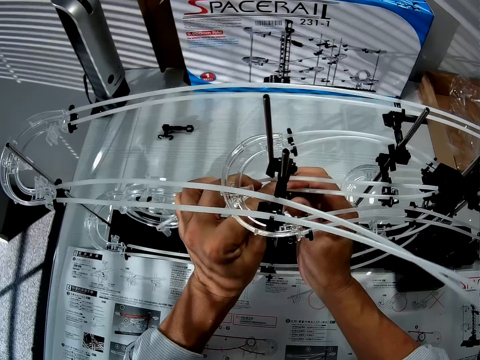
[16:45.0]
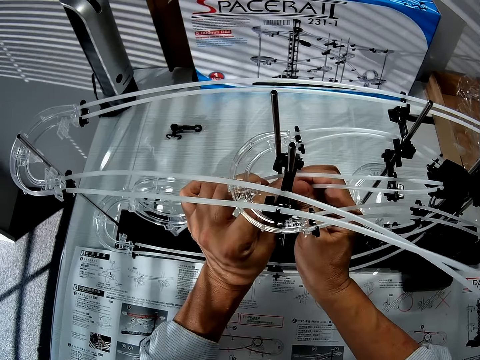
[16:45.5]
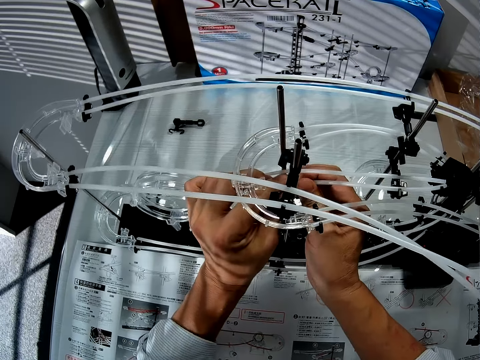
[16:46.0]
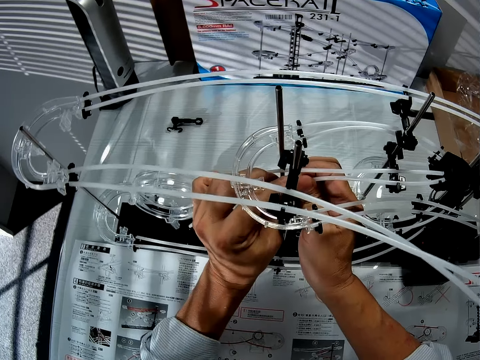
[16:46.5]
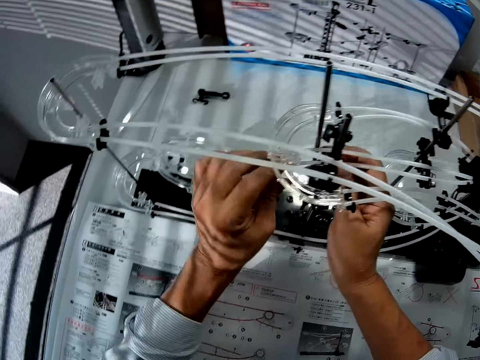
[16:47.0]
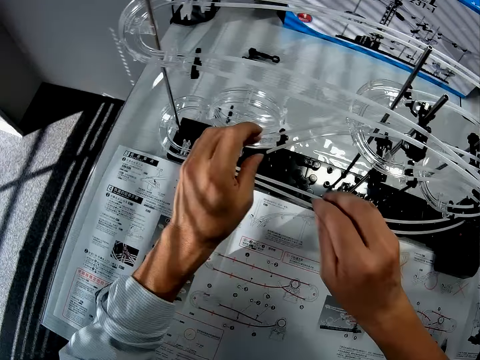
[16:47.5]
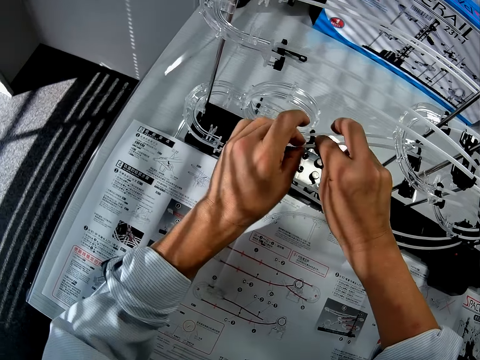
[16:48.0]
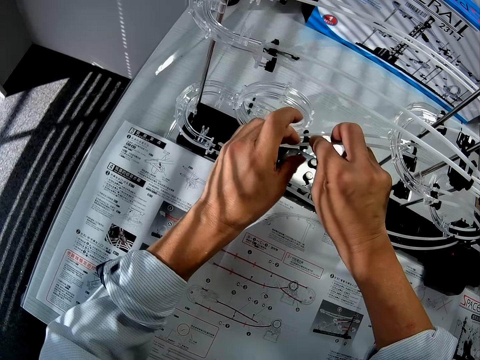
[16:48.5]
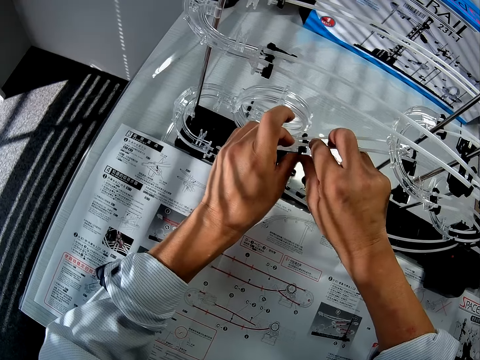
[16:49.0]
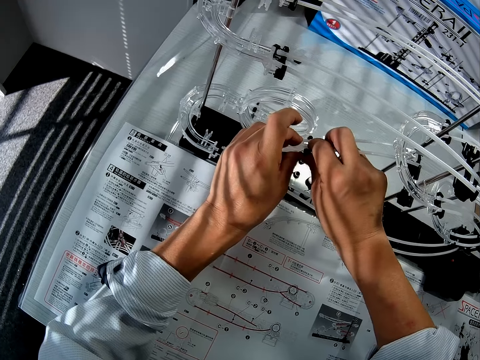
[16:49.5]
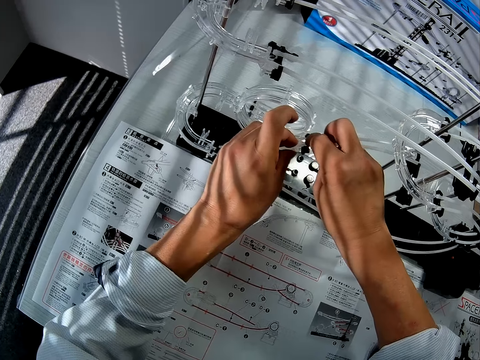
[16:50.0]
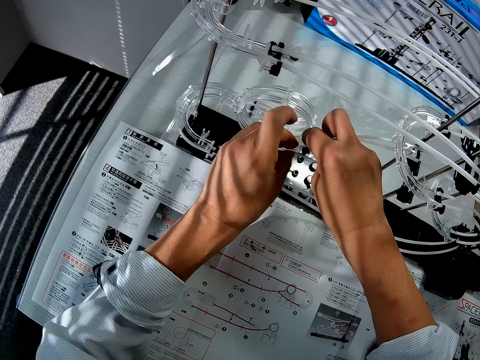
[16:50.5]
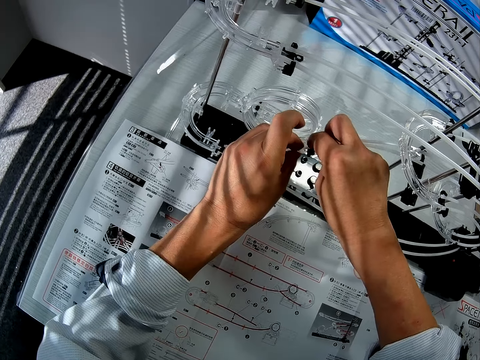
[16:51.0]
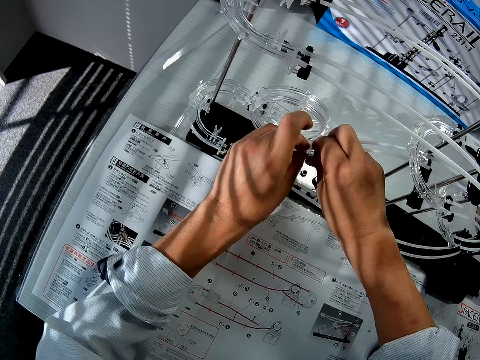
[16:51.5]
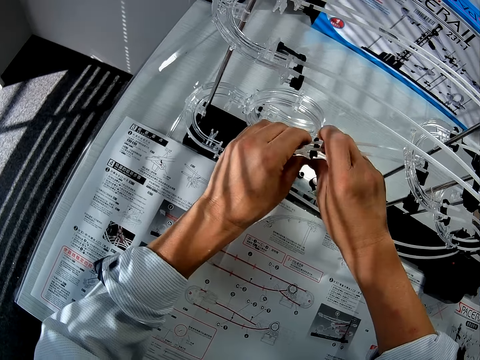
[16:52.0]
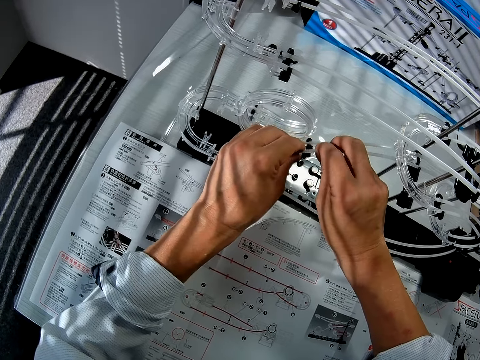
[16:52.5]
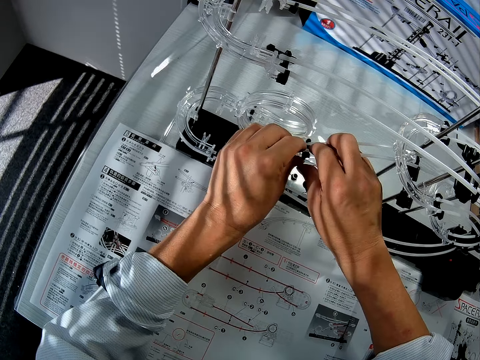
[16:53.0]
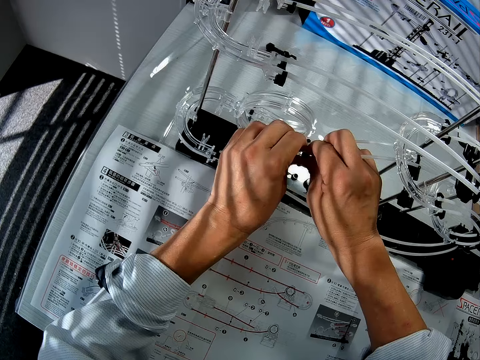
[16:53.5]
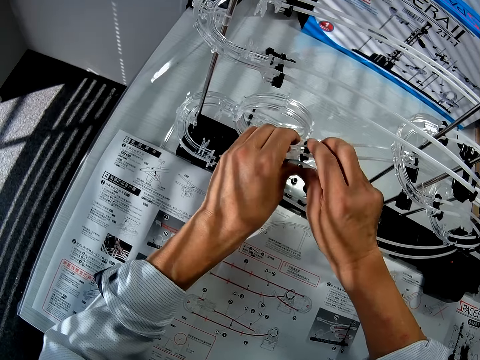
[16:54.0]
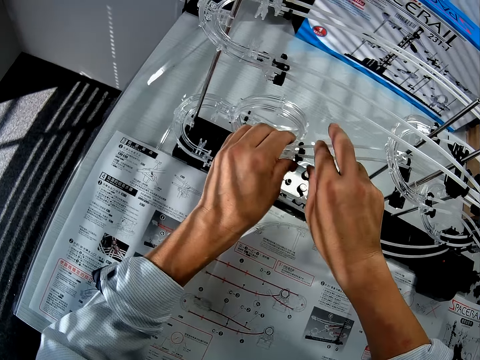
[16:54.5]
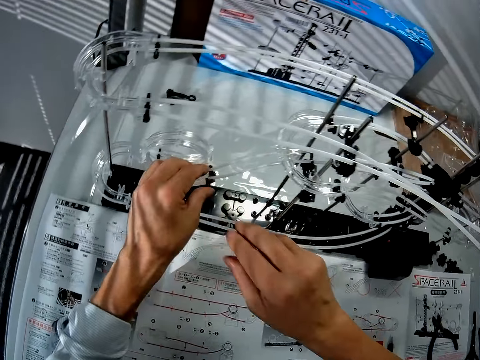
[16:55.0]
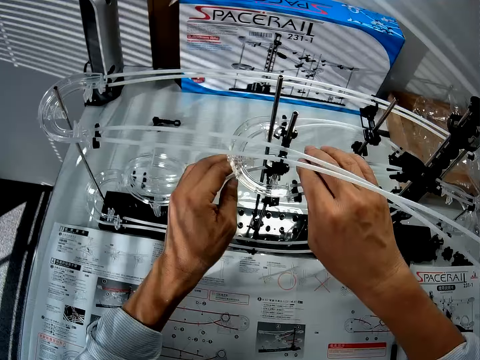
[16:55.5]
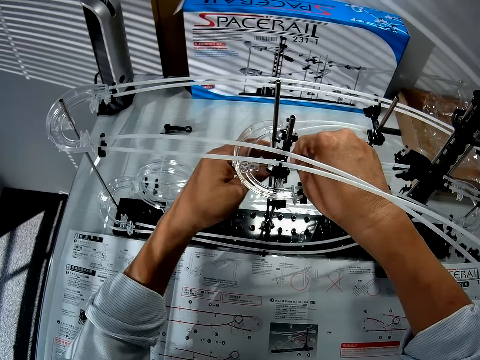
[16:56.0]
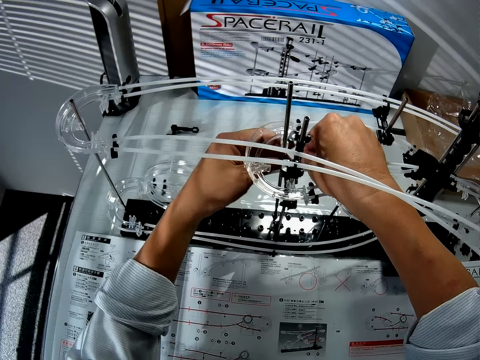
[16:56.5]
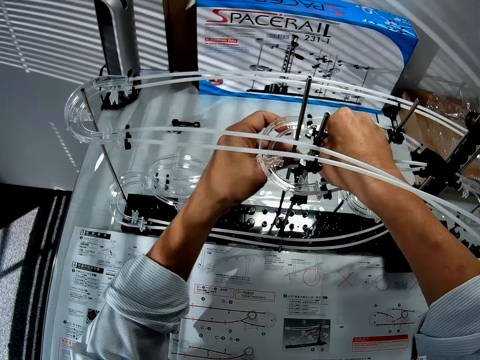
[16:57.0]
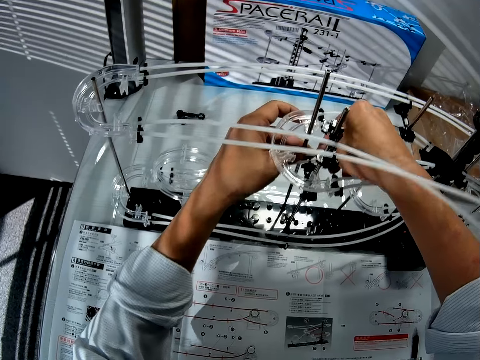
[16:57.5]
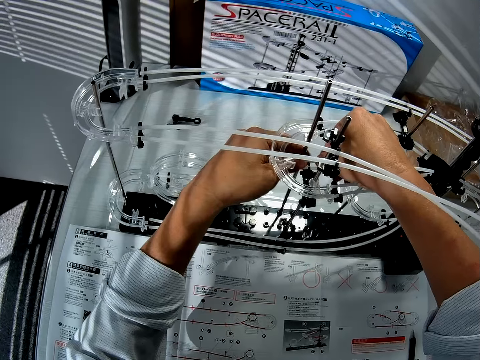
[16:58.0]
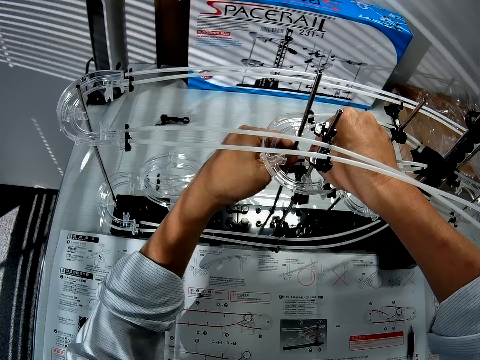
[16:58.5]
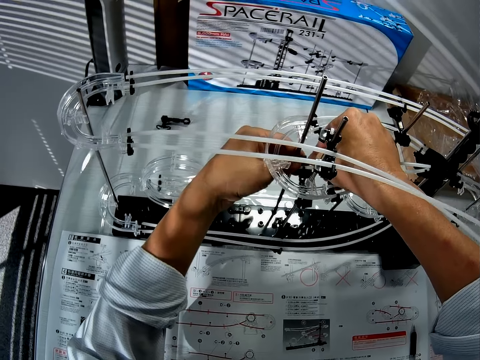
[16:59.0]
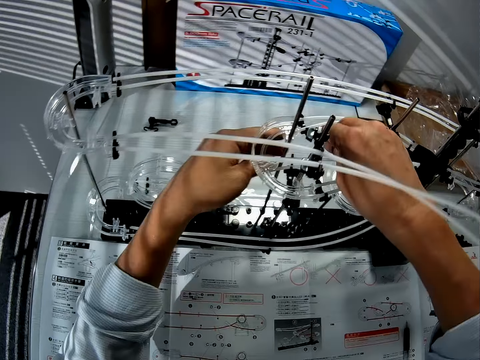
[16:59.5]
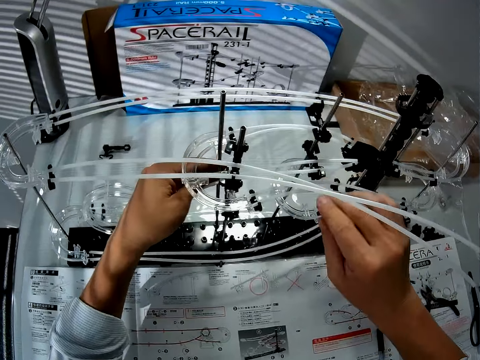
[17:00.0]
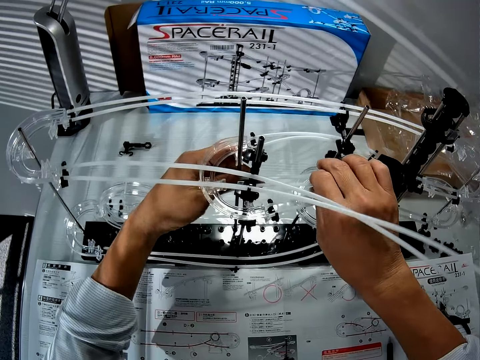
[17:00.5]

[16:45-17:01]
The camera wearer moves a hand on a space rail model. They insert a rail in a loop on the space rail model. They move hands on the space rail model. They insert the rail on a shaft stand on the space rail model.

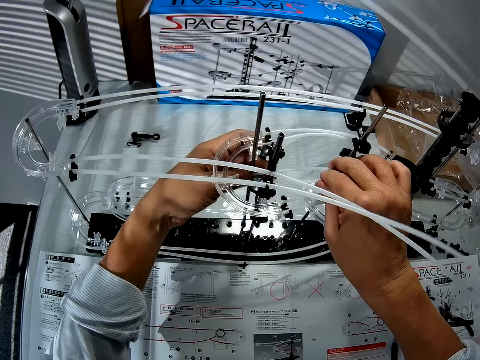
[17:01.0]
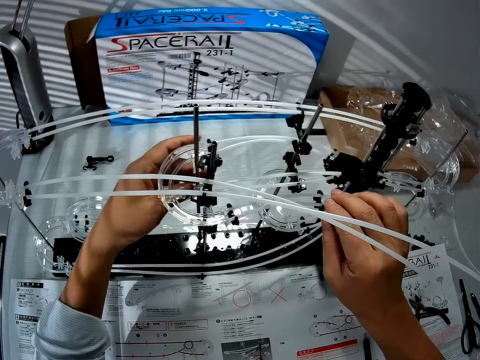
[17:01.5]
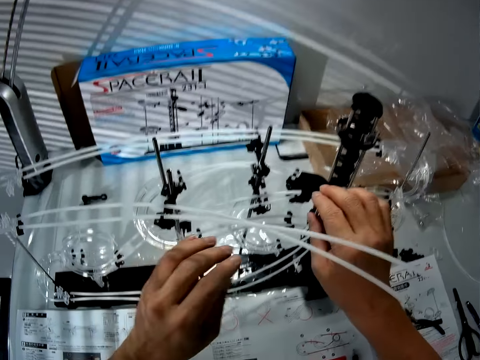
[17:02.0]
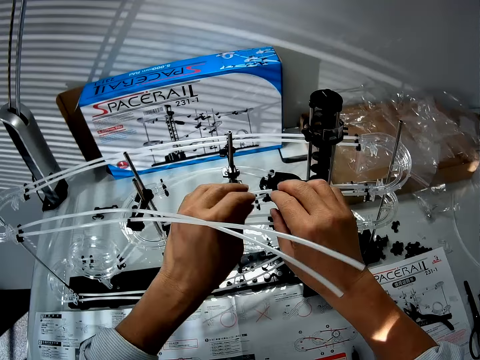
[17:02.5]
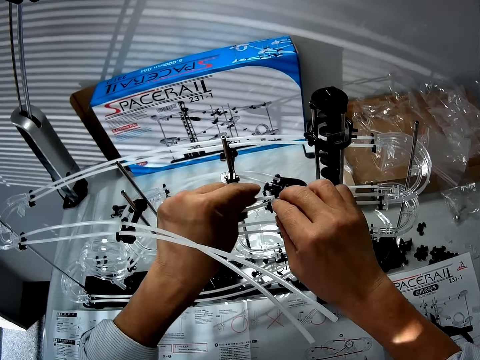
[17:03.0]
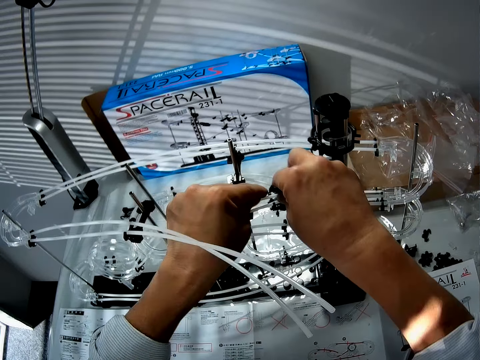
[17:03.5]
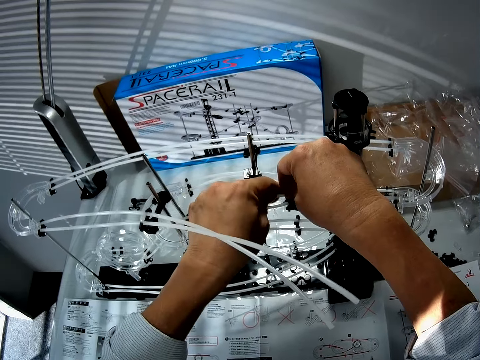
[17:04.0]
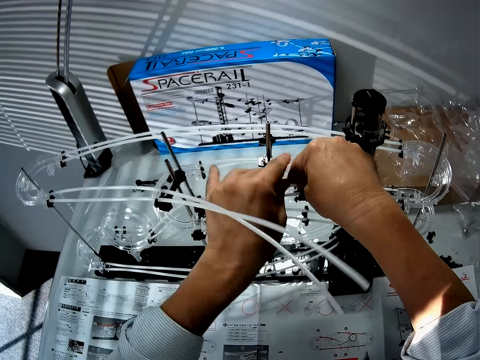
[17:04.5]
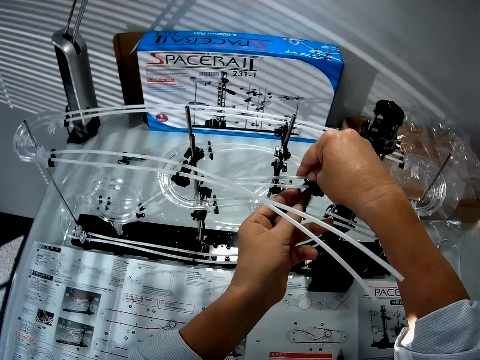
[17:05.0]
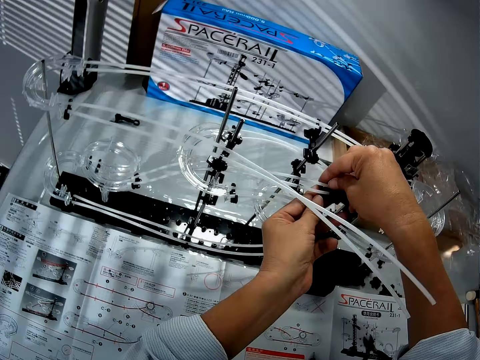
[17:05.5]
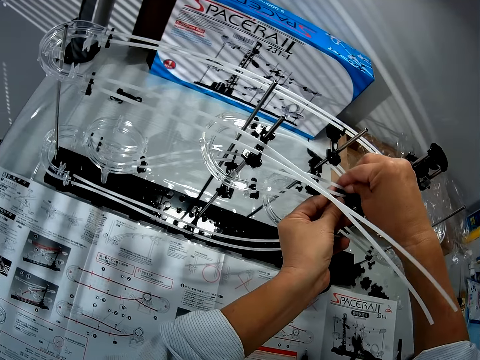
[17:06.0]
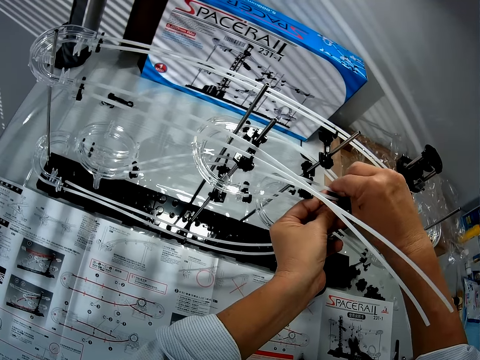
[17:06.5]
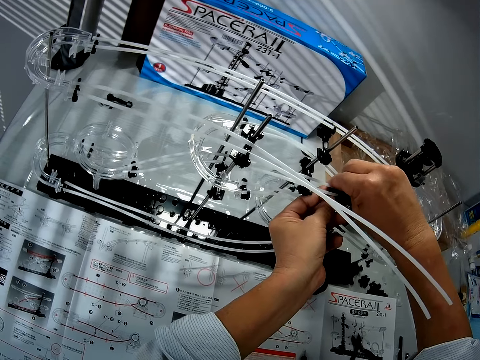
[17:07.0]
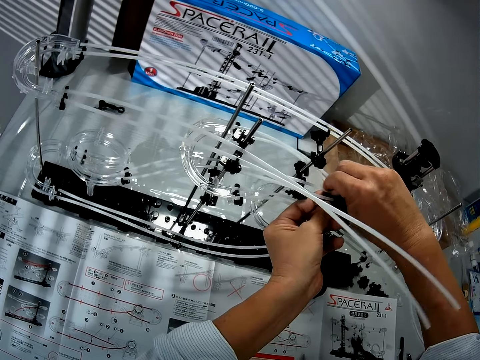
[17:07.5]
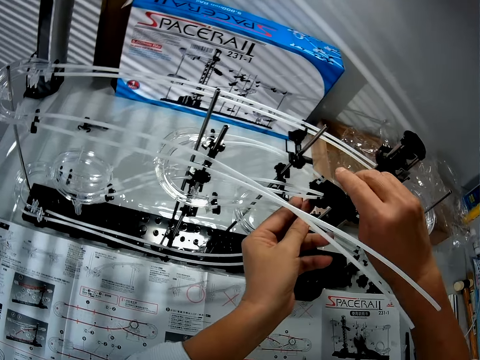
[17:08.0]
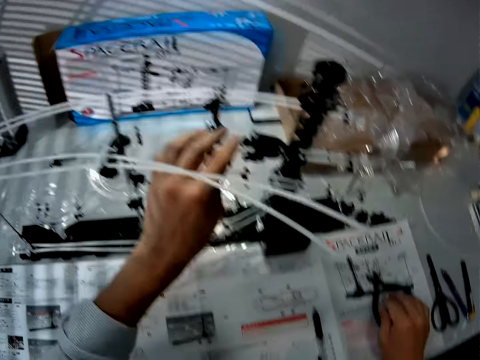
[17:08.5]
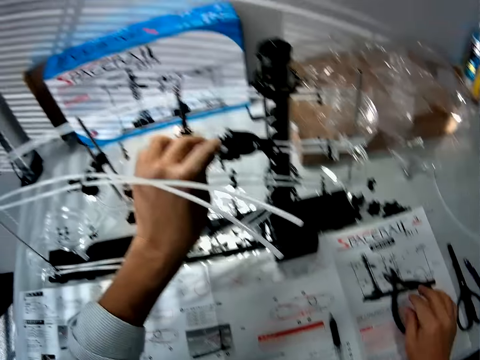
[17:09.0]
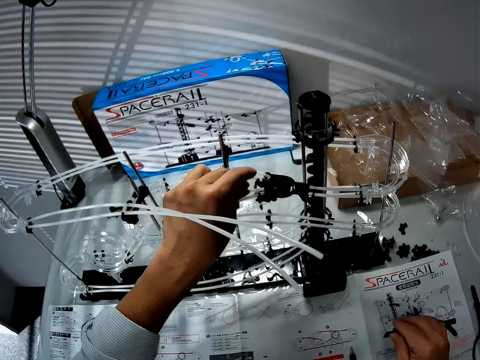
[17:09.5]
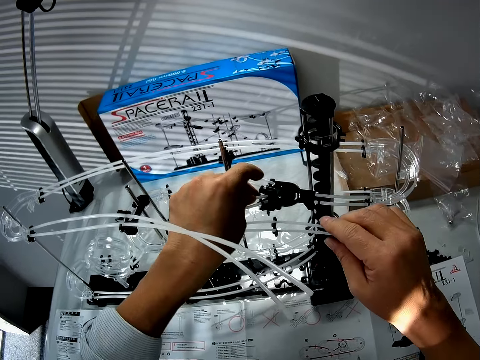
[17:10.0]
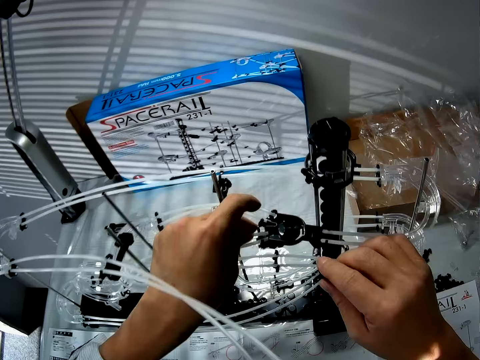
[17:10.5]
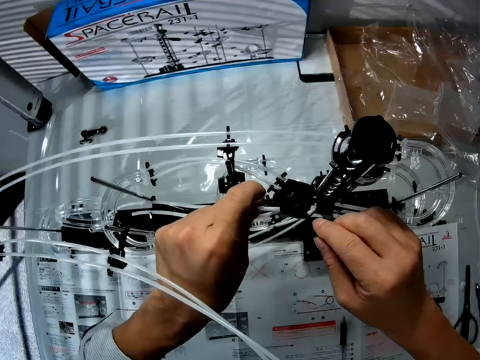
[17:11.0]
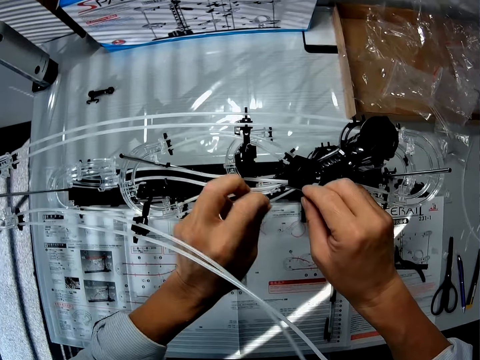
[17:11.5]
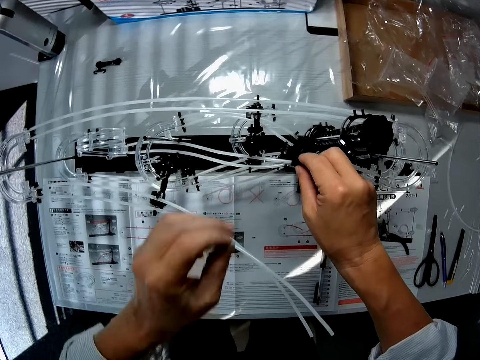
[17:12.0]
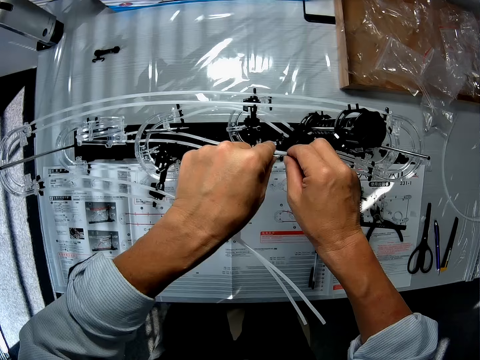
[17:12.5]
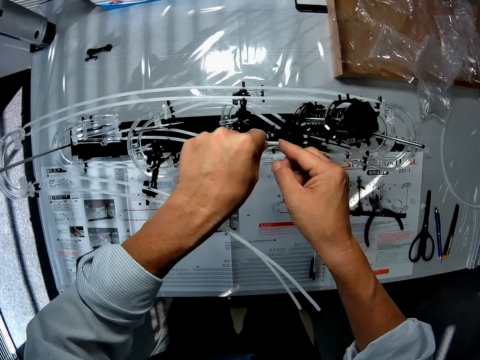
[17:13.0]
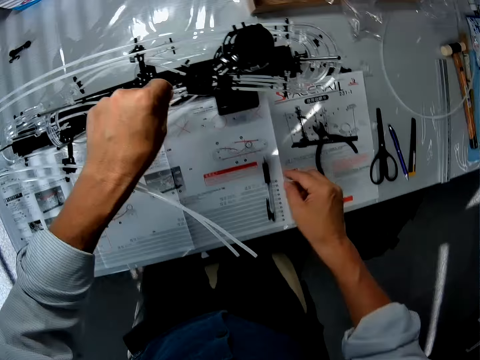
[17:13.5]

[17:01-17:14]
The camera wearer moves hands on a space rail model. They insert a rail on a shaft stand on the space rail model. They move hands on the space rail model.
